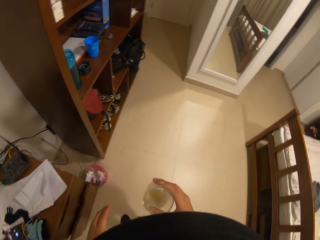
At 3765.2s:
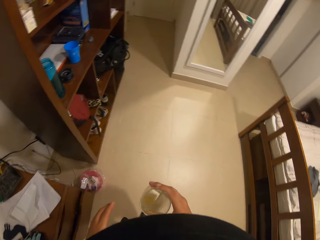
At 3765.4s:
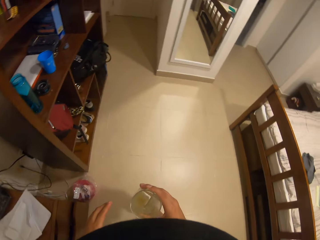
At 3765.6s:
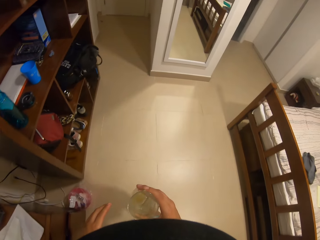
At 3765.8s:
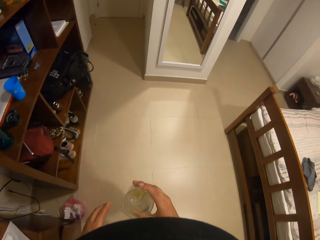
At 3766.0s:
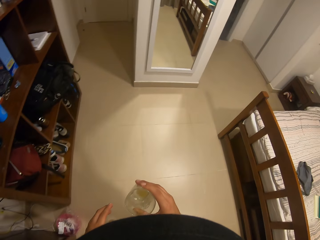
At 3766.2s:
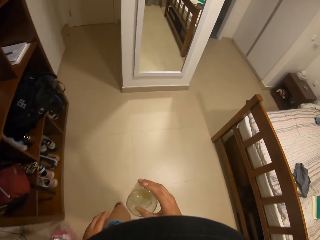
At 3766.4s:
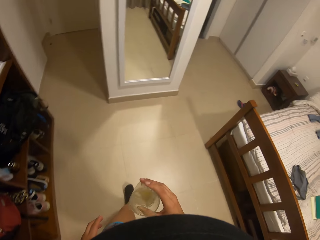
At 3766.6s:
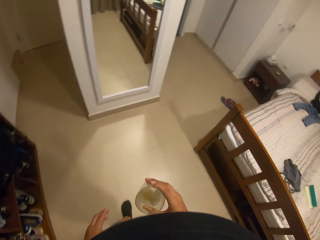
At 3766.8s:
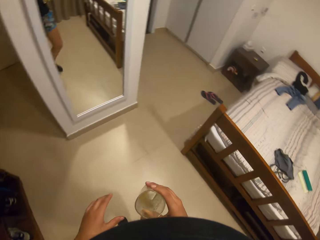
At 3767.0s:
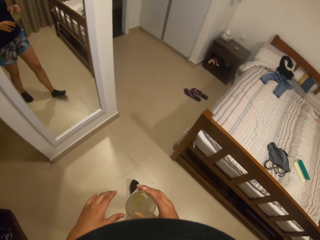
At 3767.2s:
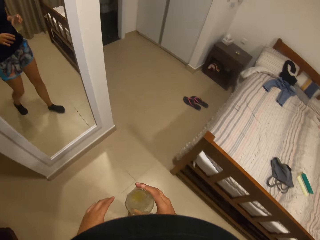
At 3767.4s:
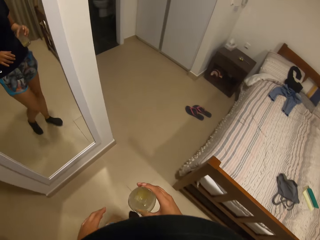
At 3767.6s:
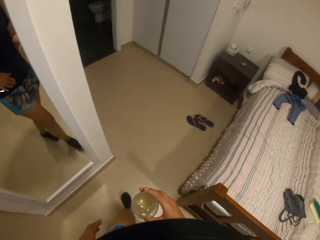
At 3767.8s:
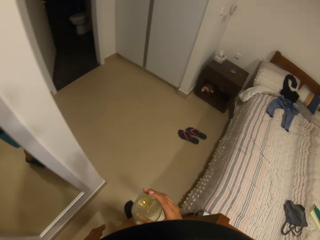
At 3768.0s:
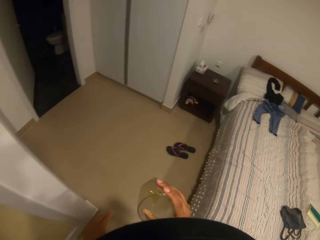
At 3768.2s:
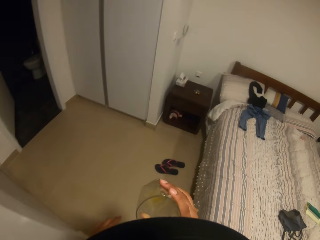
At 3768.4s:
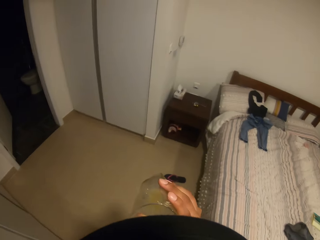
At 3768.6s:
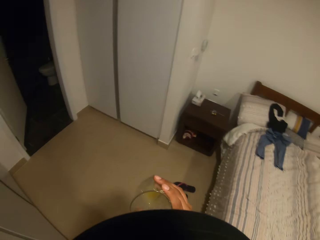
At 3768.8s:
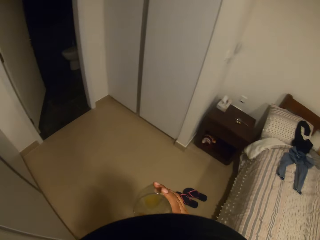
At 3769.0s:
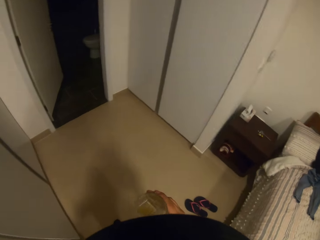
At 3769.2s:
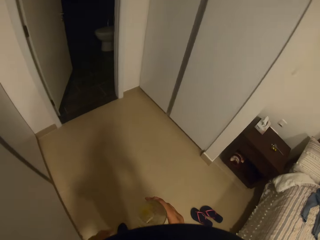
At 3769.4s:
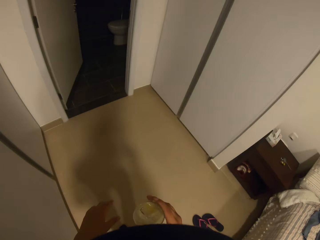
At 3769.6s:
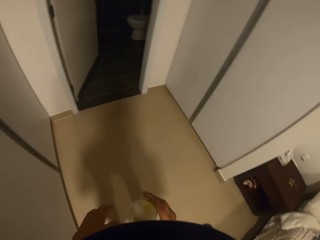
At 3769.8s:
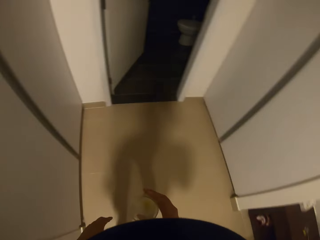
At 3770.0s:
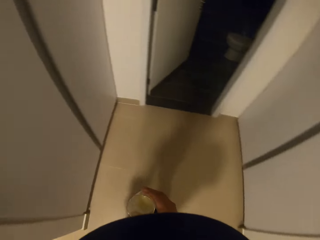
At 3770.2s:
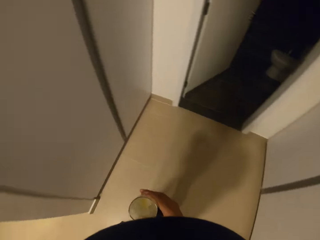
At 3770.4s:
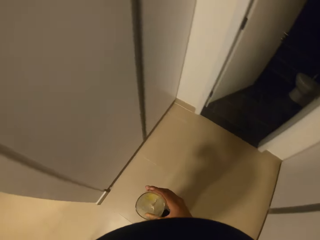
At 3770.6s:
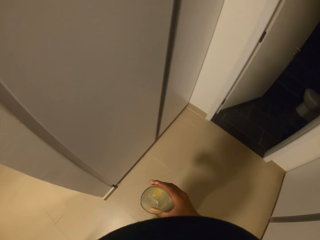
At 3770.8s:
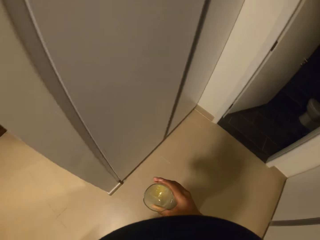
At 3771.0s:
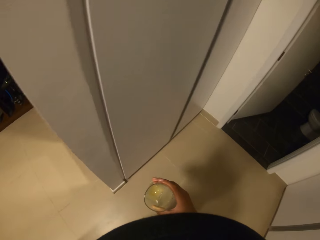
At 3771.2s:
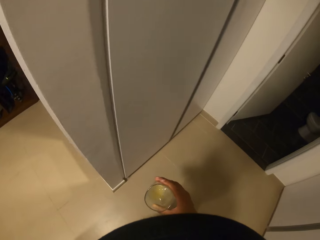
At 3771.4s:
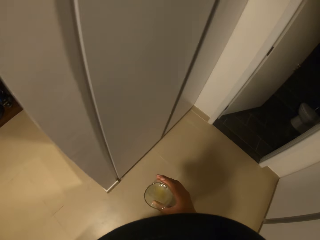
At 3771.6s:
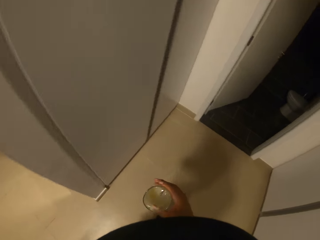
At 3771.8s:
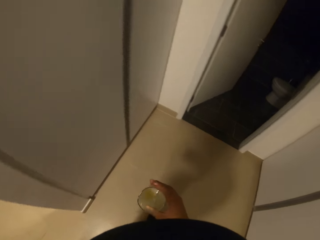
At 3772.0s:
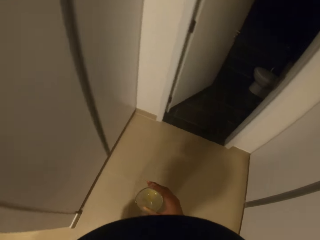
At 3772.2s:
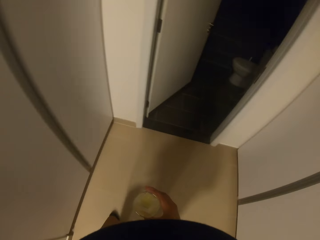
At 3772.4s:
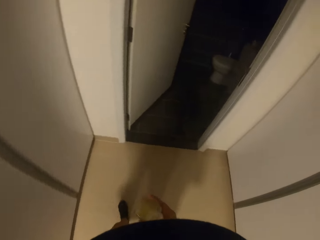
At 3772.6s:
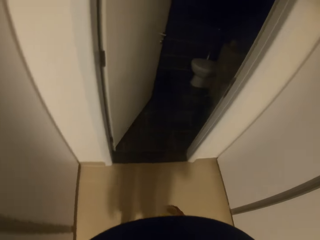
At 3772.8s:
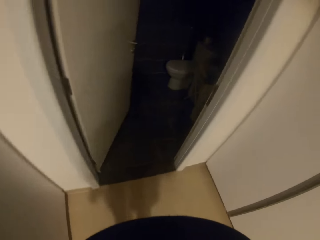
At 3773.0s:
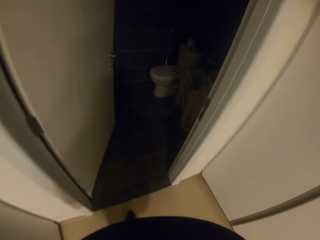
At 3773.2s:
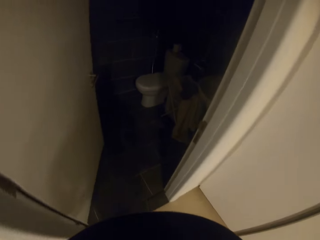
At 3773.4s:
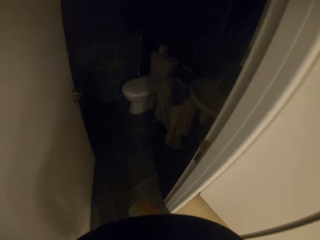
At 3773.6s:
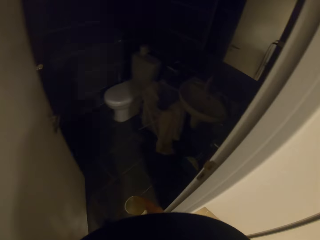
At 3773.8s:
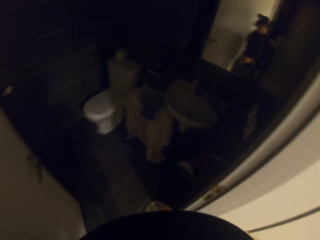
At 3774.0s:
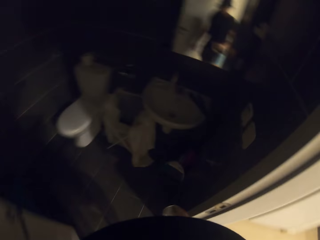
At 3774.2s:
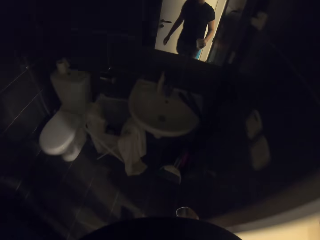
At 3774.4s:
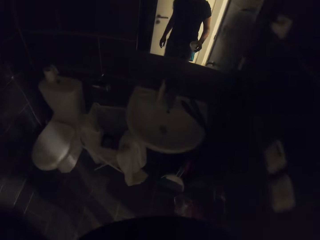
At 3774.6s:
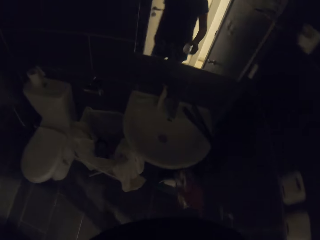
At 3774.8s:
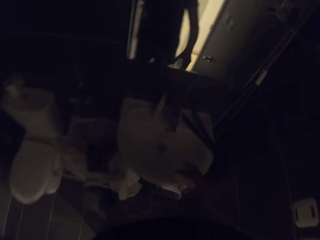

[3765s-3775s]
The camera wearer shakes the glass of lemon juice. They walk in the house and move forward. They shake the glass of lemon juice.

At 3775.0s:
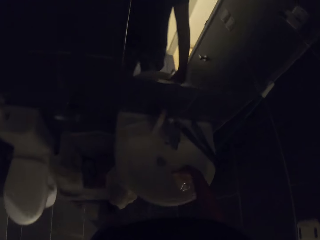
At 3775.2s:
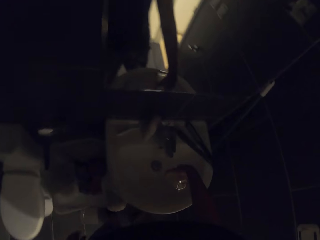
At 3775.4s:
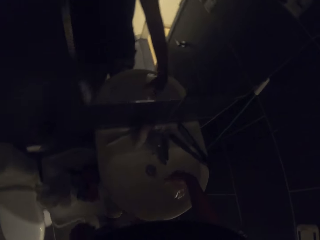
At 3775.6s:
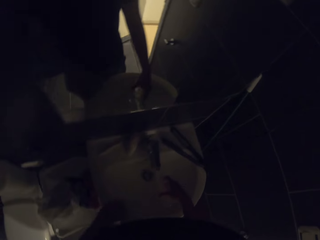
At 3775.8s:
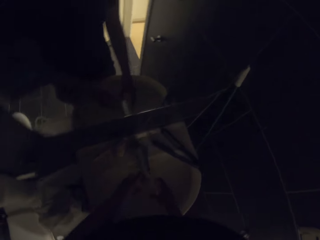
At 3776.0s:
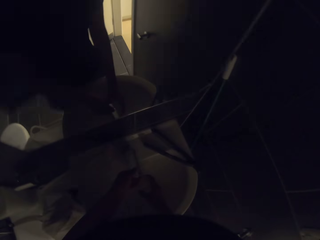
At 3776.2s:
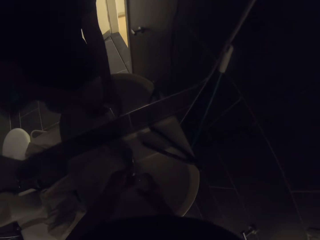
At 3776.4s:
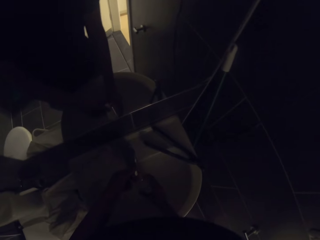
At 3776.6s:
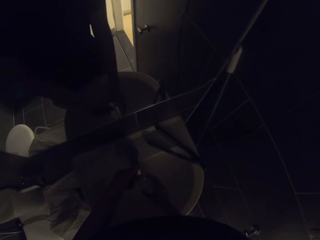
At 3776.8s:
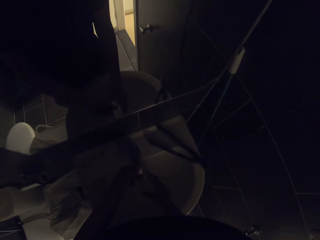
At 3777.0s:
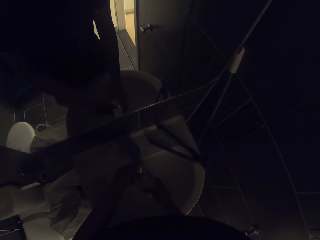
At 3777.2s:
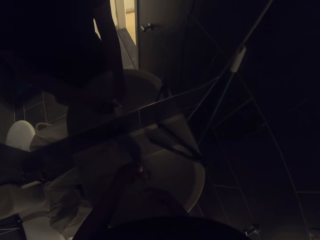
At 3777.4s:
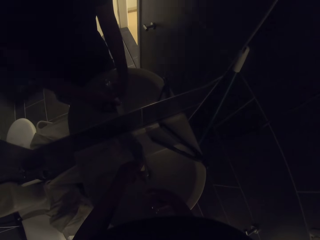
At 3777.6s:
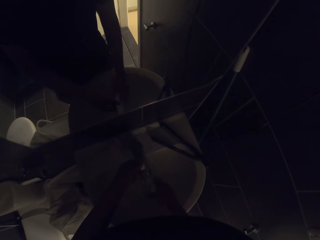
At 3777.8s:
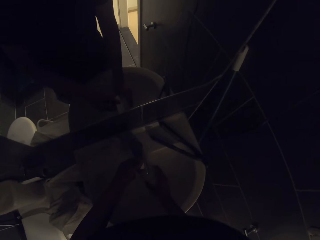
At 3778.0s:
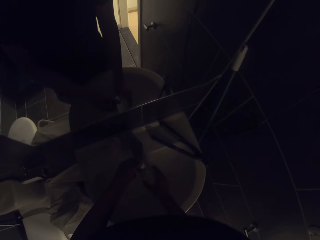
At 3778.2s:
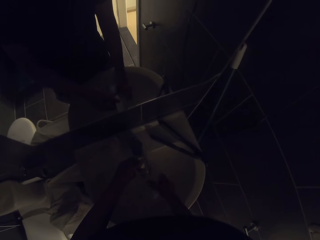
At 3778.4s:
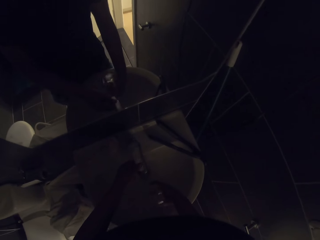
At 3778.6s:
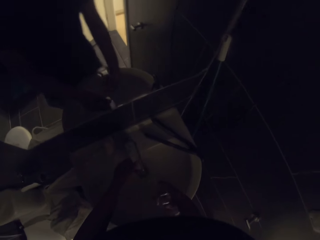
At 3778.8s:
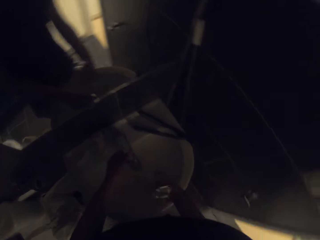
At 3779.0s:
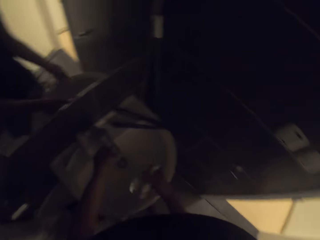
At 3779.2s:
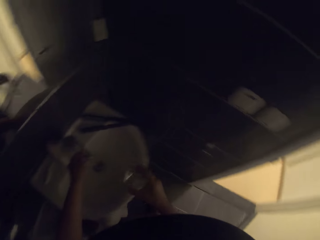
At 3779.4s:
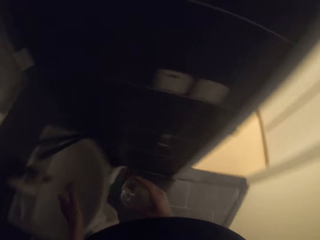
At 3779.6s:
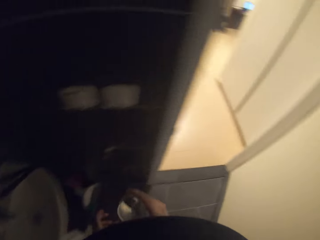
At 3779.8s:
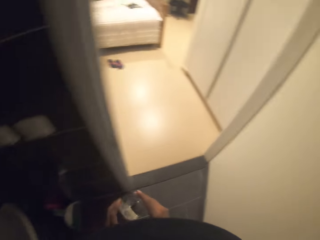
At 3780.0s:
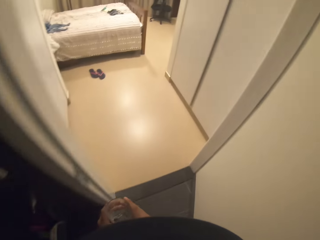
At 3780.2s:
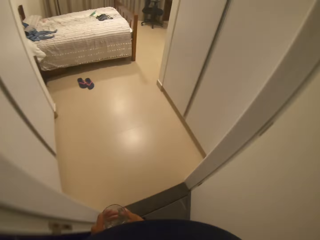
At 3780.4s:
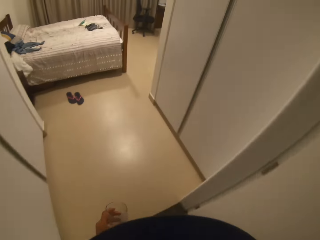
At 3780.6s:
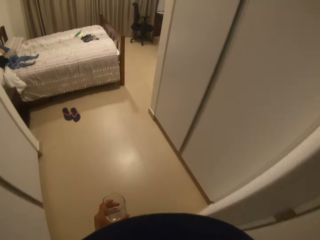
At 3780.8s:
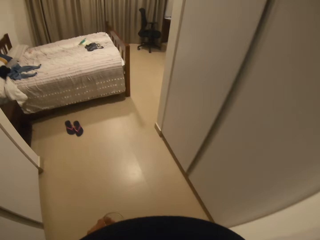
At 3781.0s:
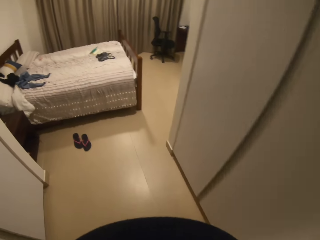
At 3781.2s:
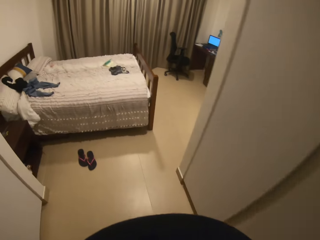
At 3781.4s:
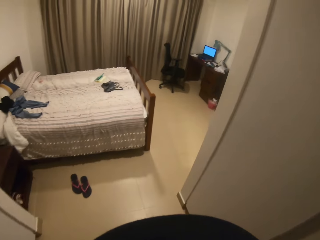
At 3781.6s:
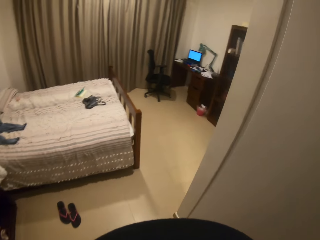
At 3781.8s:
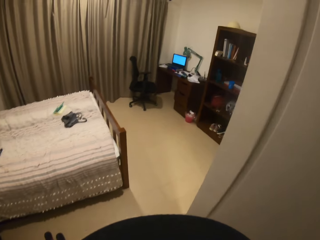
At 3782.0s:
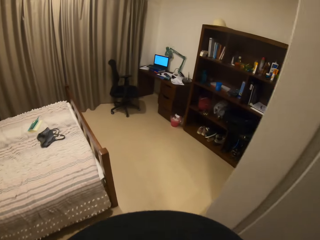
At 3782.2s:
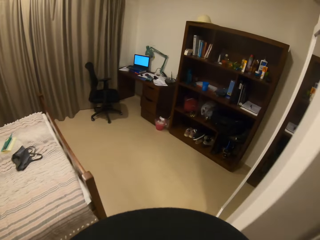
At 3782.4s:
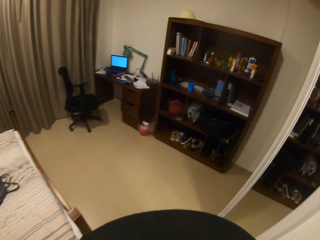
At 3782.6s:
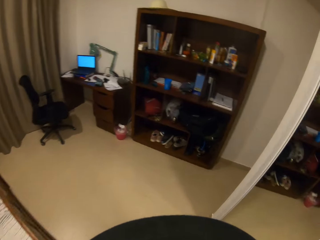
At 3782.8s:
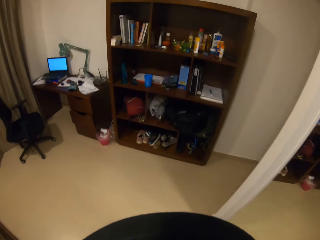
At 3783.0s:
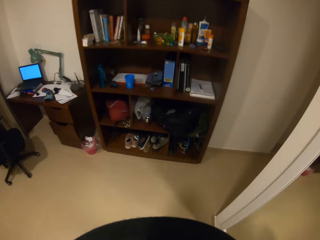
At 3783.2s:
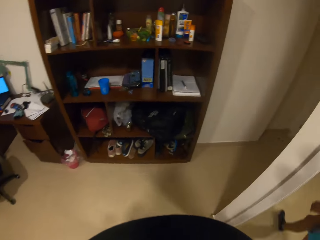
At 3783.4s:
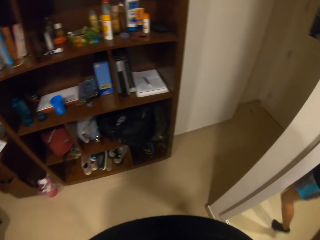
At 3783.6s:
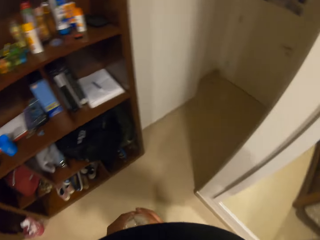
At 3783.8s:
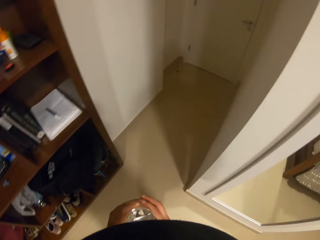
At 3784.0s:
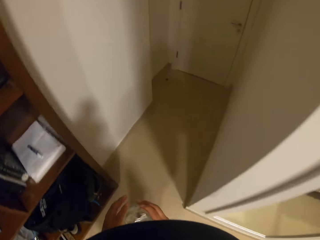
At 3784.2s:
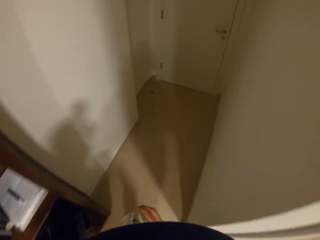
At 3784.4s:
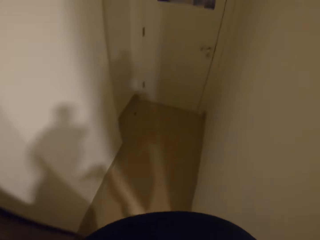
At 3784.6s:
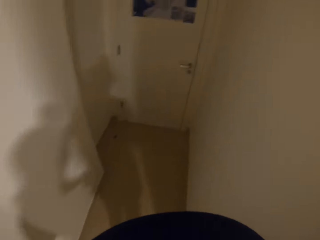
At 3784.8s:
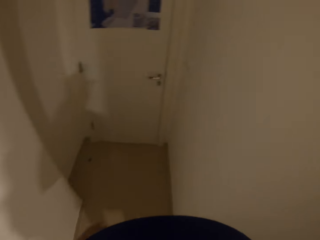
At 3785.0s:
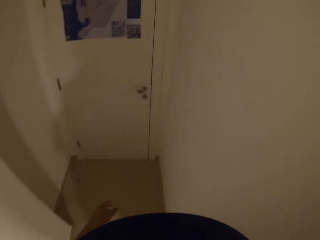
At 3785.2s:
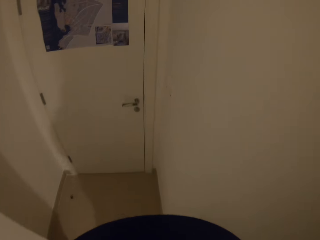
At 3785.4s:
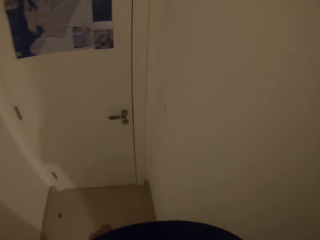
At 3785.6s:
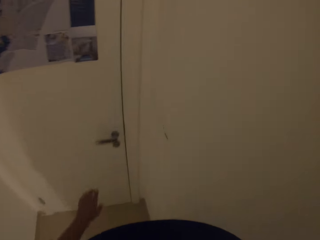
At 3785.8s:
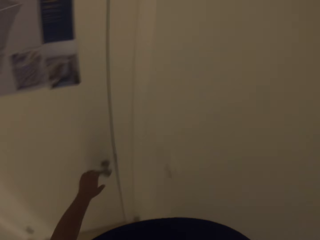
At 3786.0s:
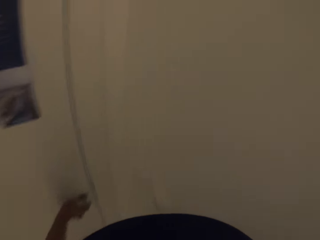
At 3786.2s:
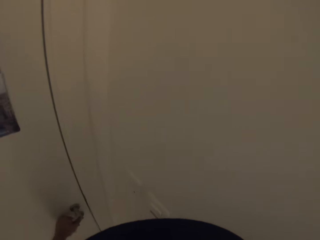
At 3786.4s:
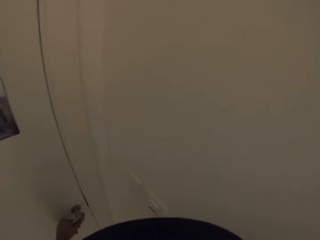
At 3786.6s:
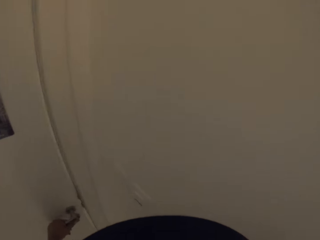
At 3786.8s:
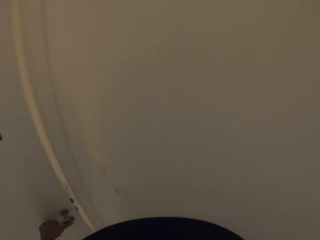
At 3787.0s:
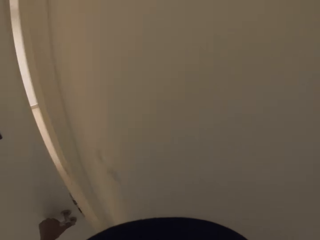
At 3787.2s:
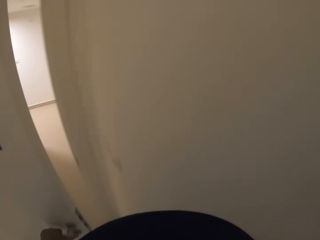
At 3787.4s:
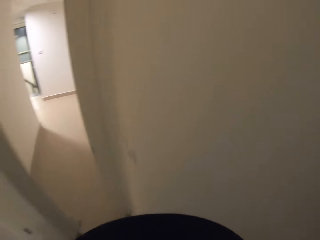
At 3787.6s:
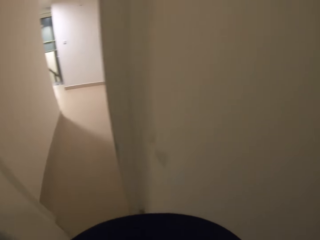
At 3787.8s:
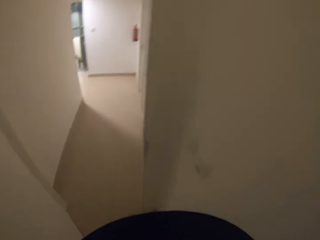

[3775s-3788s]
The camera wearer pours the lemon juice in a sink. They open the tap with the left hand. They rinse the glass with the right hand. They close the tap with the left hand. They move the glass to the left hand. They turn to the right. They walk forward in the room. They open the door with the left hand.
